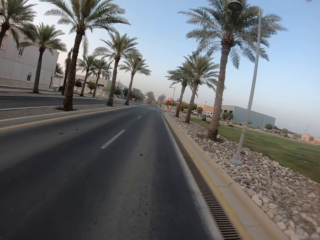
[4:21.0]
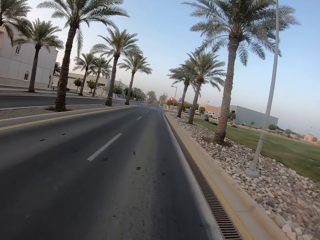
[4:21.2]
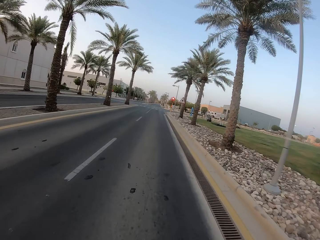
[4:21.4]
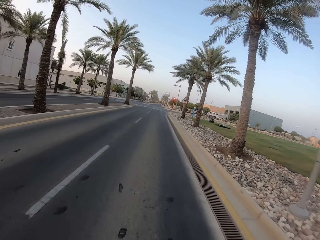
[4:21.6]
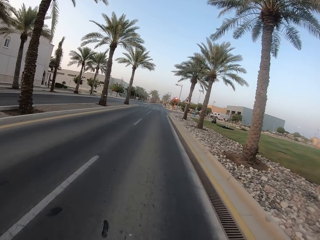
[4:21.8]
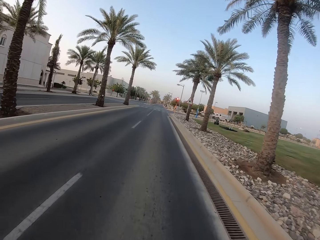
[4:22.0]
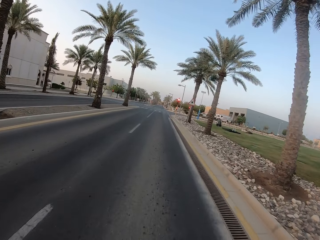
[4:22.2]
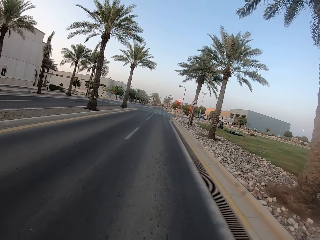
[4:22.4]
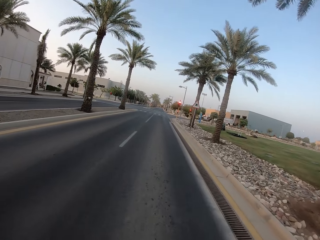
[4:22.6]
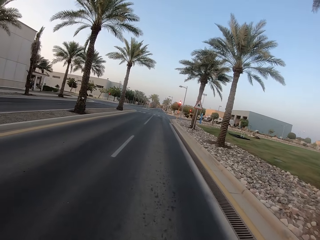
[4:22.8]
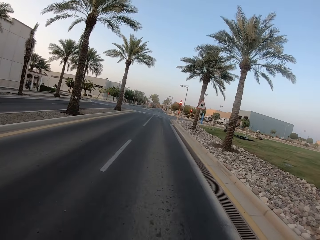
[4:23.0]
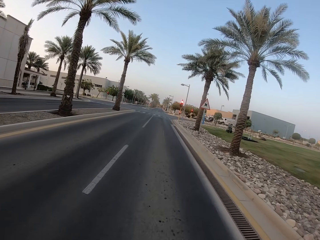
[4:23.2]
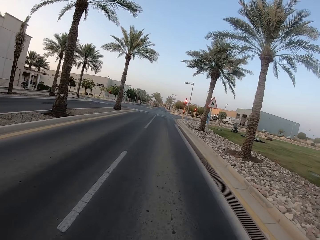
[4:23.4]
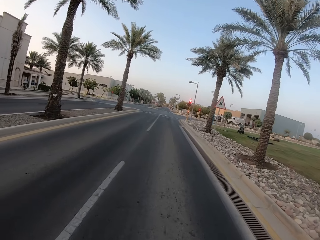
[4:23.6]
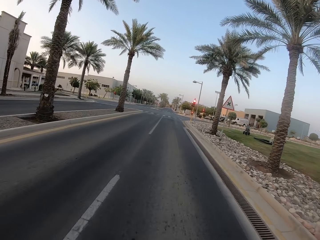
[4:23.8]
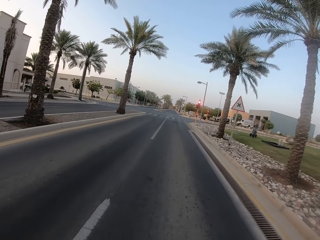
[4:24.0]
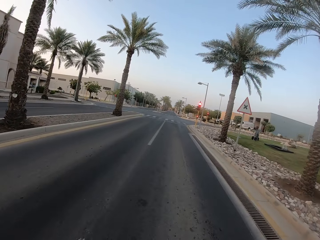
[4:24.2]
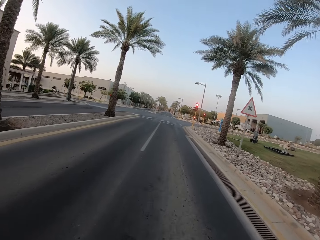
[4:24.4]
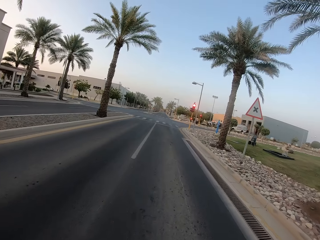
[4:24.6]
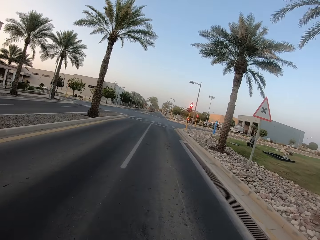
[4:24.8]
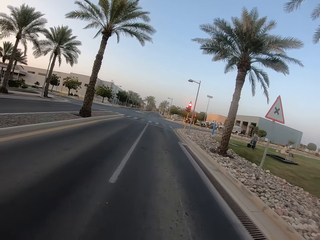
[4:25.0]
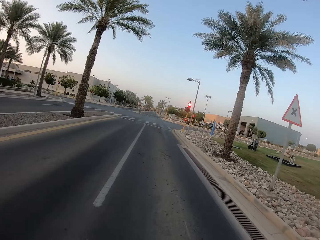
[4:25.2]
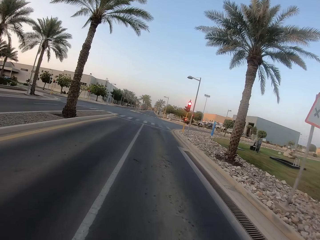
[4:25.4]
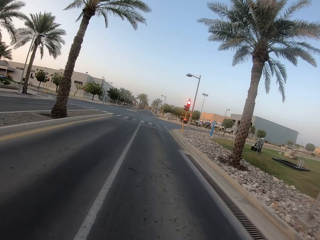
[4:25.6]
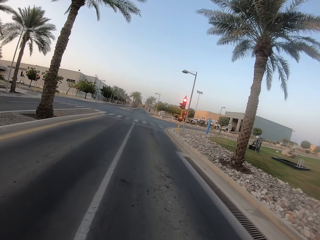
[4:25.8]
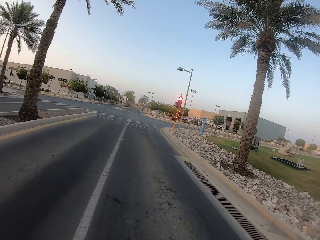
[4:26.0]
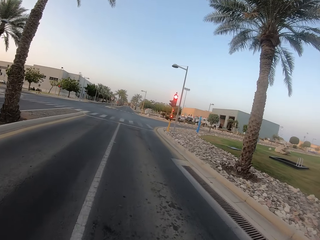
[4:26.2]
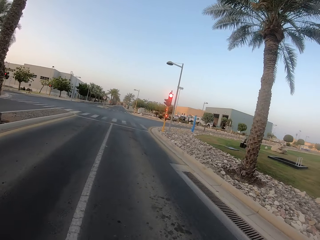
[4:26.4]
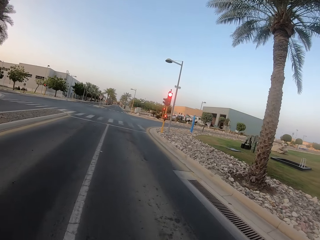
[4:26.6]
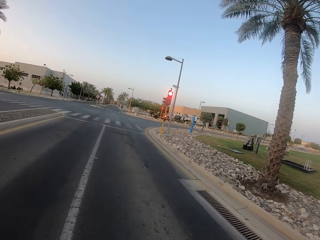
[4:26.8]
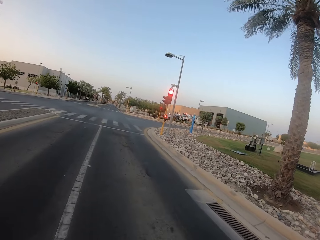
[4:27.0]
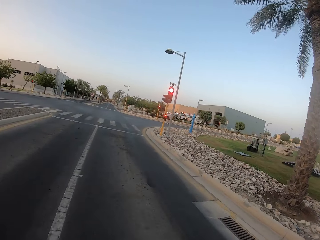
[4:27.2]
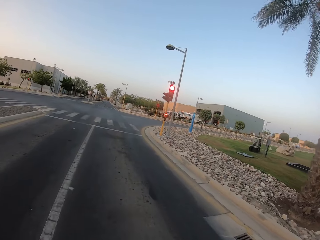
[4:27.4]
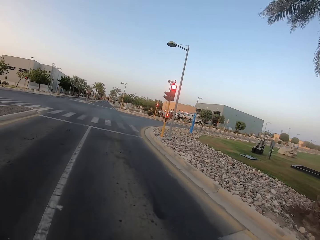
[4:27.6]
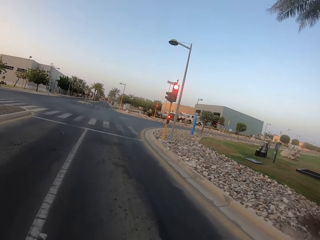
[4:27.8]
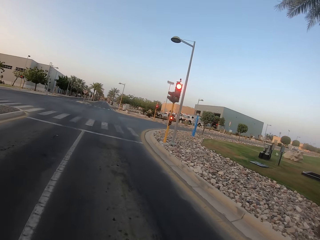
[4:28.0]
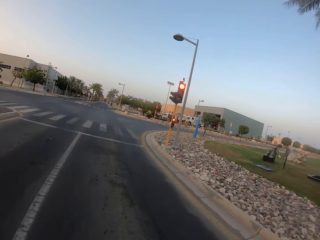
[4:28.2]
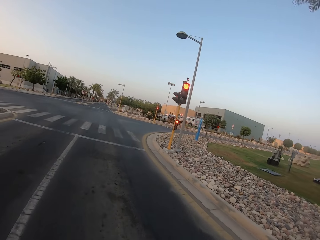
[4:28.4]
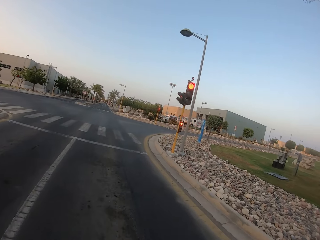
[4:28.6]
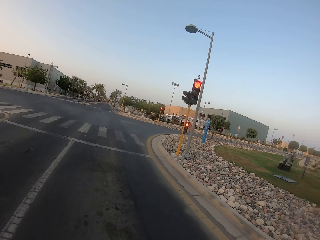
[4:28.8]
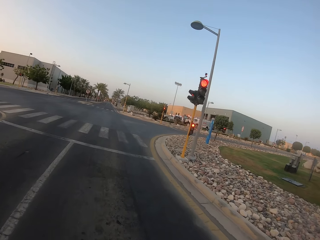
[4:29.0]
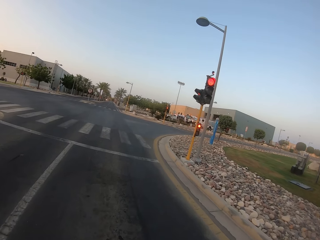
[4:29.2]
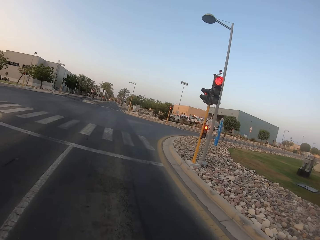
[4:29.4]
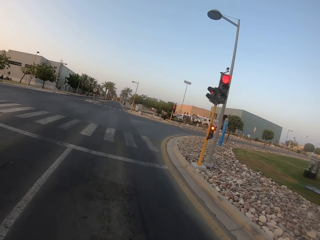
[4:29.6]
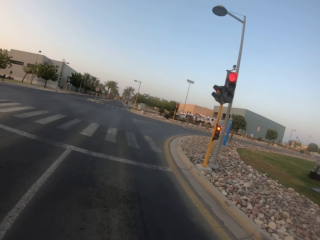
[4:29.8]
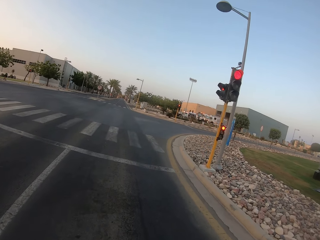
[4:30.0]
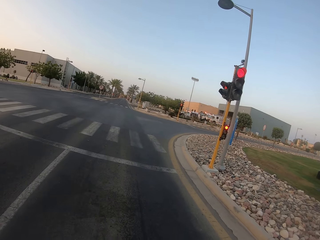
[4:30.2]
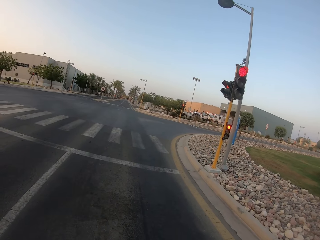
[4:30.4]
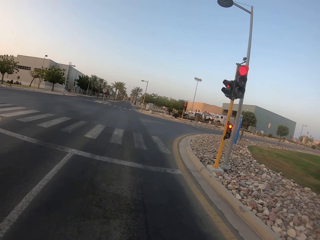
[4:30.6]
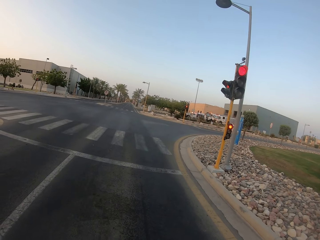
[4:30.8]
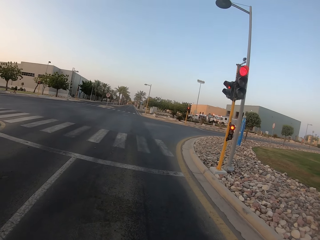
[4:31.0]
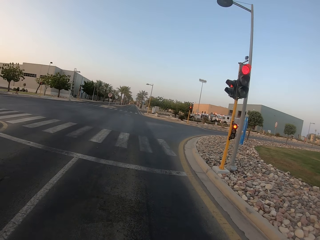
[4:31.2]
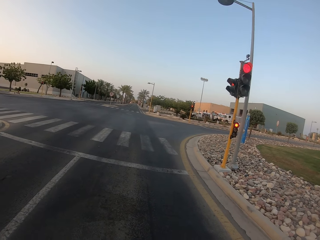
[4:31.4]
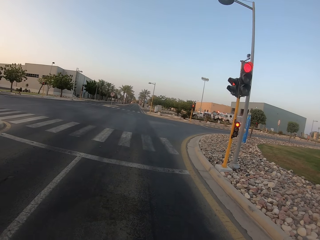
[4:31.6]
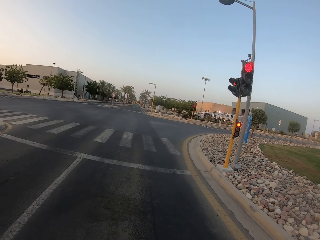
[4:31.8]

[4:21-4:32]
The camera wearer looks forward.

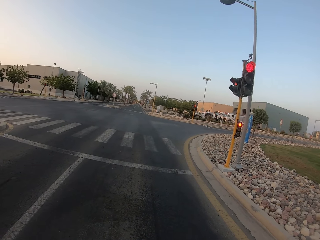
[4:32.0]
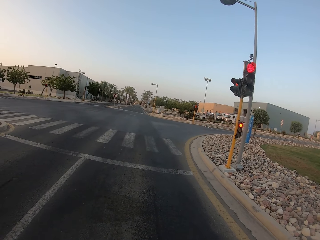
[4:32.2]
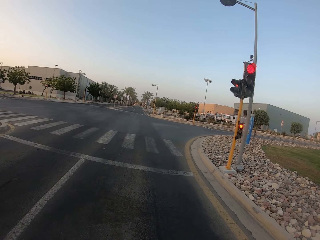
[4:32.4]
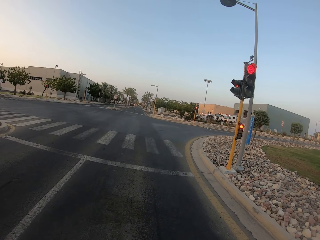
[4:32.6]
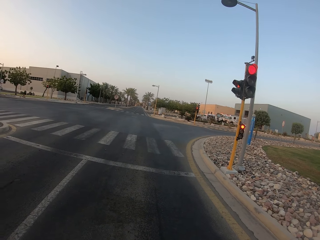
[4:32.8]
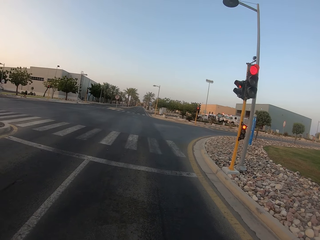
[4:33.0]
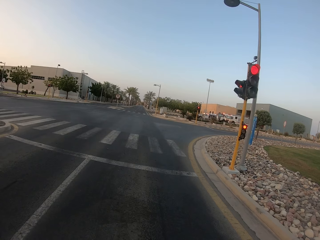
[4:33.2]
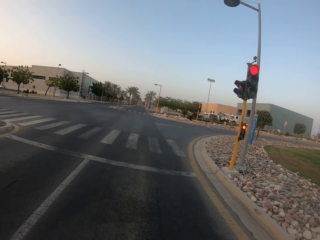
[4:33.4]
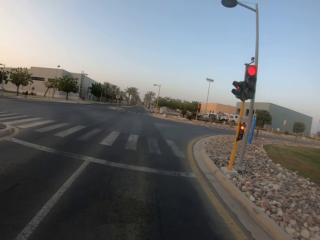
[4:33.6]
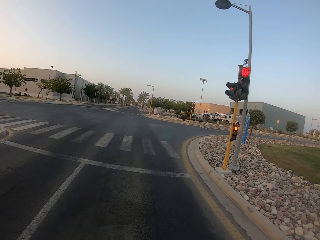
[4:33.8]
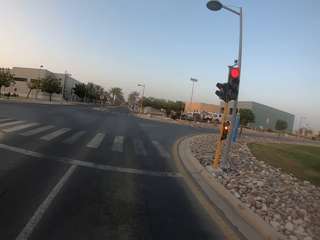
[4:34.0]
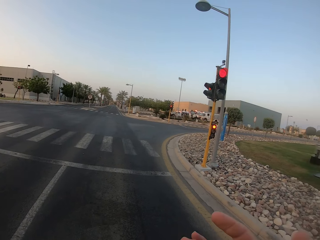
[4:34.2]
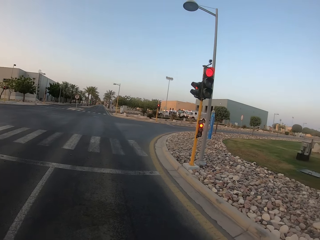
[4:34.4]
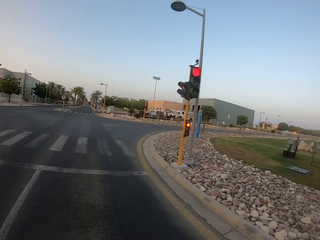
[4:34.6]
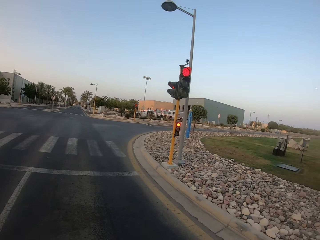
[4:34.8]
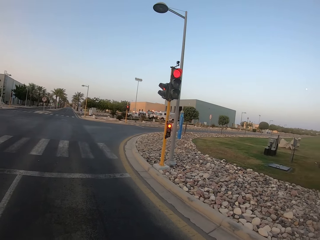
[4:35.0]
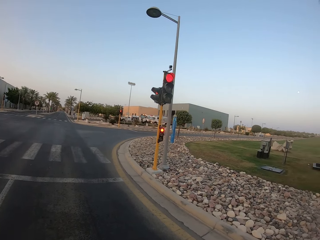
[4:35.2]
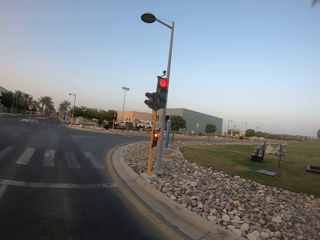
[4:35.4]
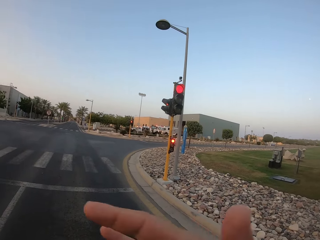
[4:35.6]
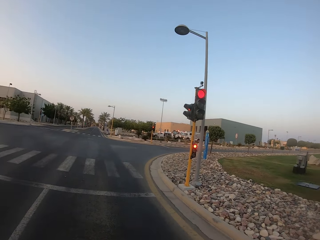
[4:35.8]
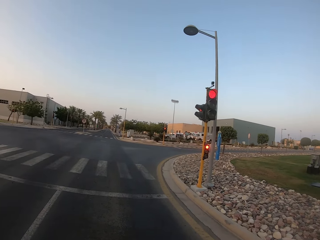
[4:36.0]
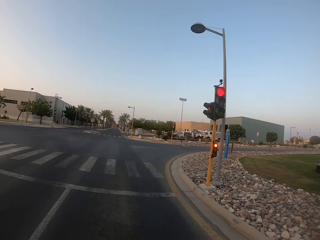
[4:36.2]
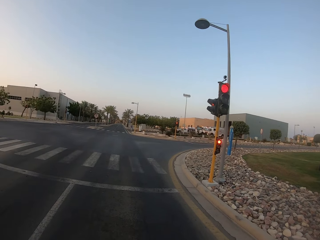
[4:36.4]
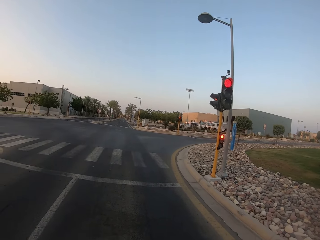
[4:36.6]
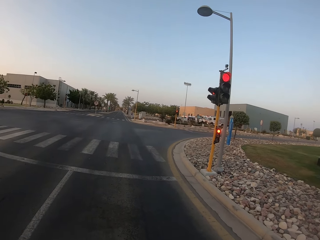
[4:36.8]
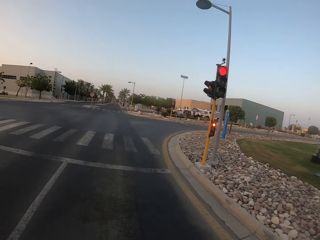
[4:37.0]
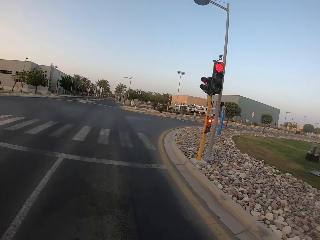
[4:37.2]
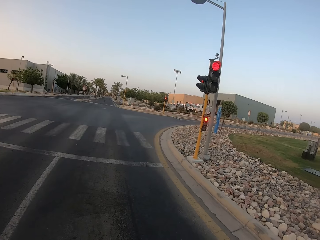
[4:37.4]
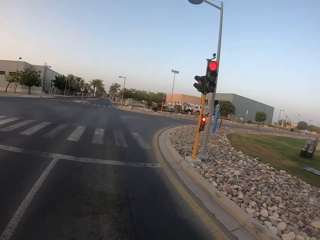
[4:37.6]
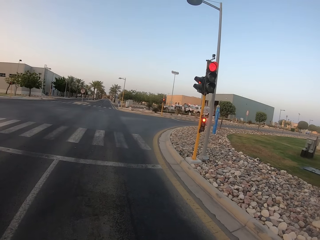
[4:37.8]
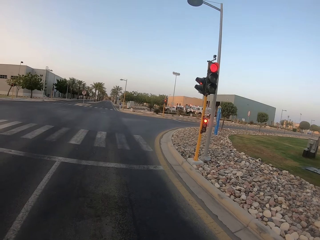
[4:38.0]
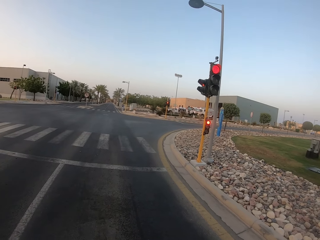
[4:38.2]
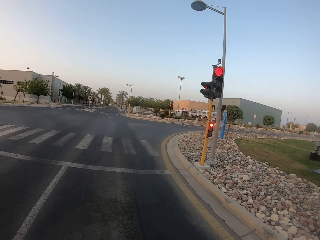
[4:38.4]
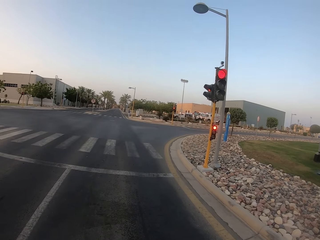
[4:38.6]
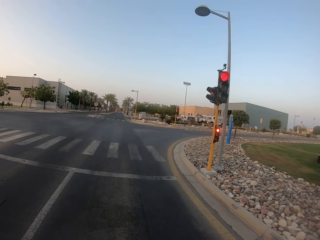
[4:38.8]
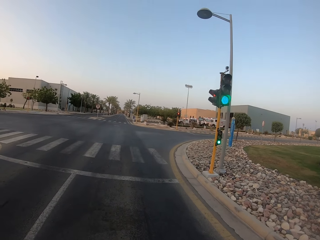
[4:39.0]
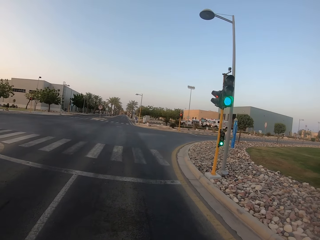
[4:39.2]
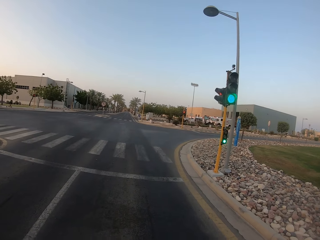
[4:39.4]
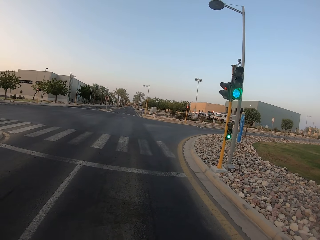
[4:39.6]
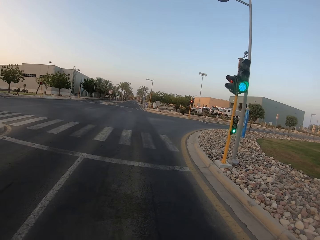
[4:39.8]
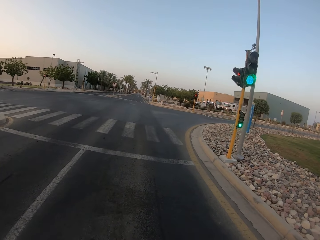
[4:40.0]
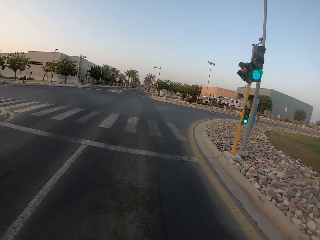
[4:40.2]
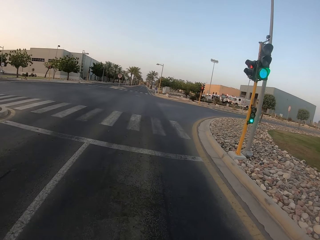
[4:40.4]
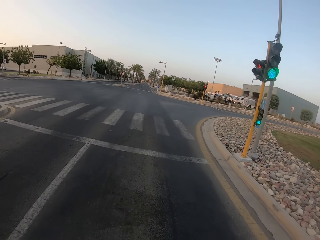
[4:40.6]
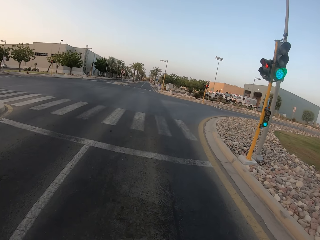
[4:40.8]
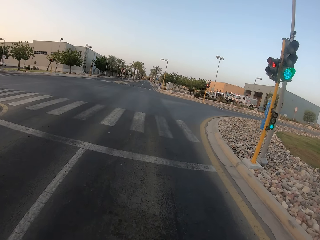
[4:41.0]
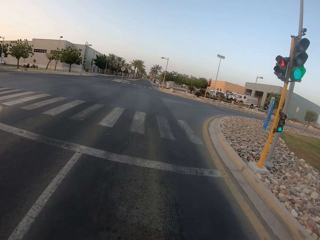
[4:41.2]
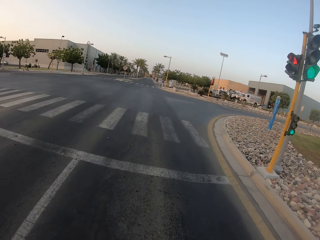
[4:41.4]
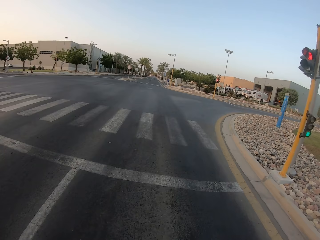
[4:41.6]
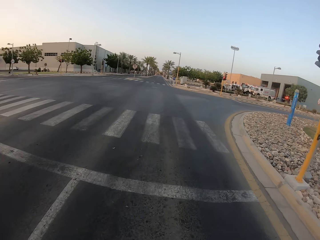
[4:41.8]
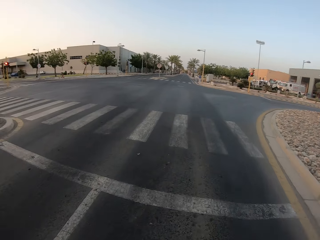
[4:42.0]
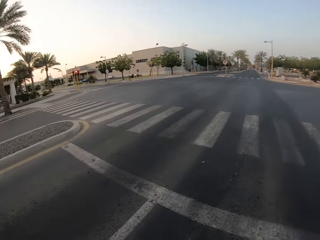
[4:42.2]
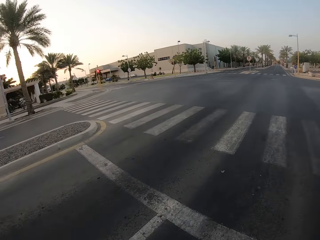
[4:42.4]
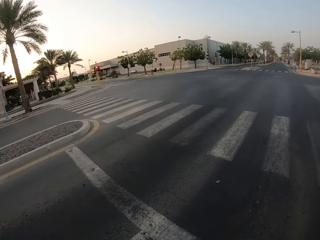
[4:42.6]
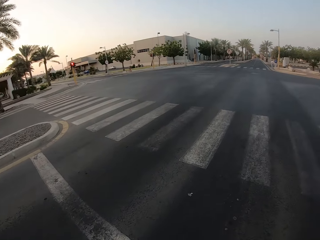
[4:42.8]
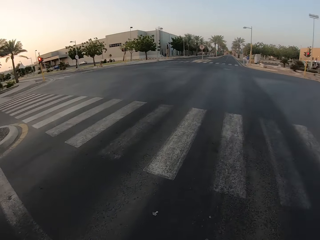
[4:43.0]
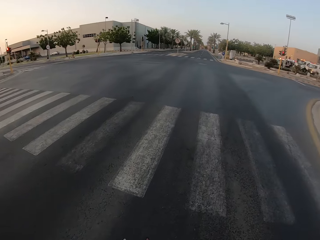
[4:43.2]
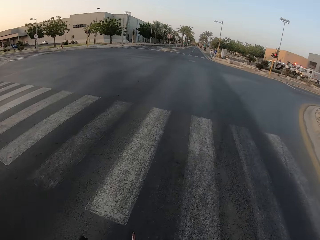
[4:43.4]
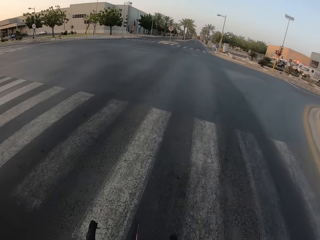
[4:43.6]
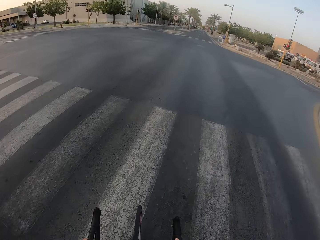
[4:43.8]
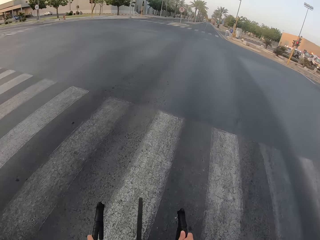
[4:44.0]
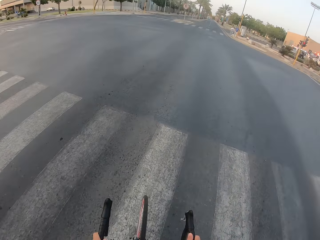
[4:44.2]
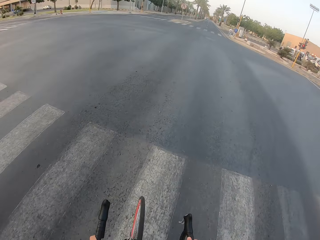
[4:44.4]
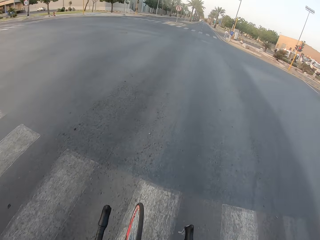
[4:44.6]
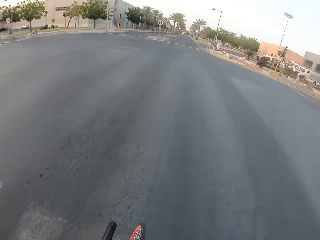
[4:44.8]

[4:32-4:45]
The camera wearer stops on the road. They stop at traffic lights. They ride the bicycle on the road.
